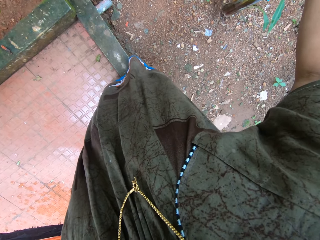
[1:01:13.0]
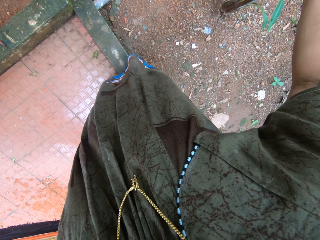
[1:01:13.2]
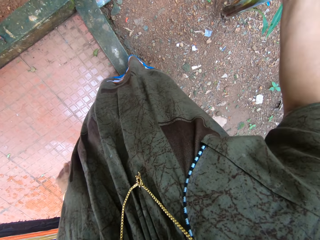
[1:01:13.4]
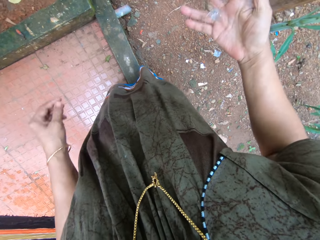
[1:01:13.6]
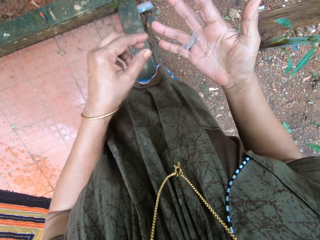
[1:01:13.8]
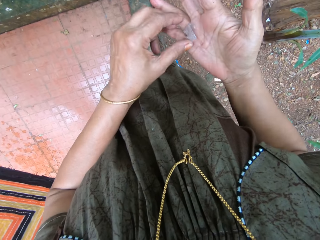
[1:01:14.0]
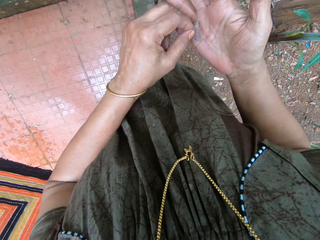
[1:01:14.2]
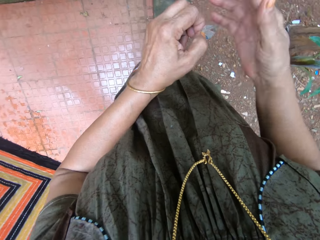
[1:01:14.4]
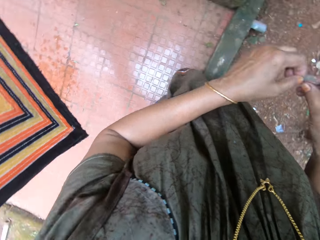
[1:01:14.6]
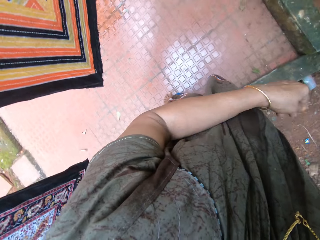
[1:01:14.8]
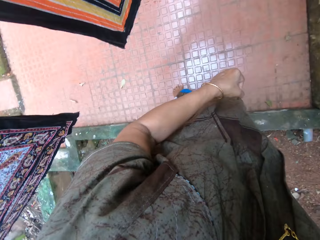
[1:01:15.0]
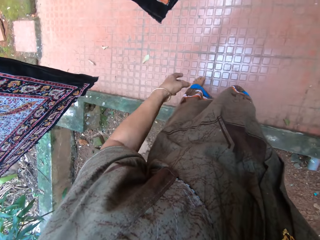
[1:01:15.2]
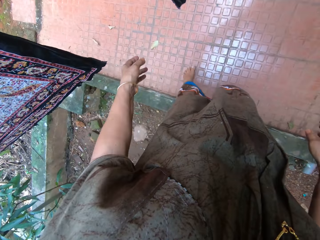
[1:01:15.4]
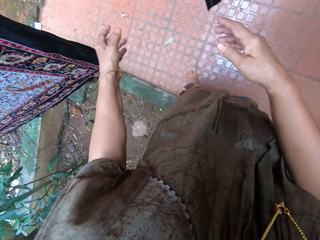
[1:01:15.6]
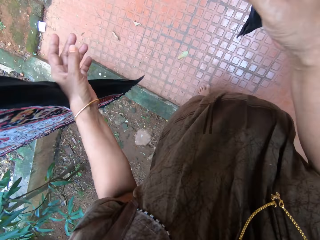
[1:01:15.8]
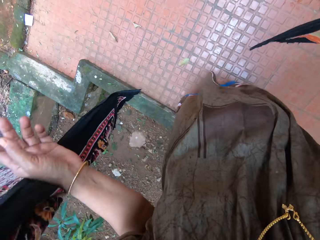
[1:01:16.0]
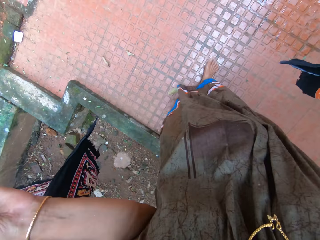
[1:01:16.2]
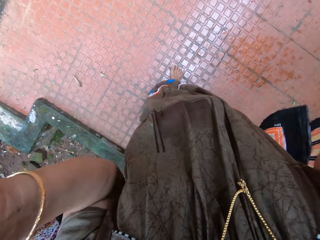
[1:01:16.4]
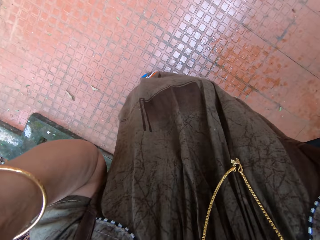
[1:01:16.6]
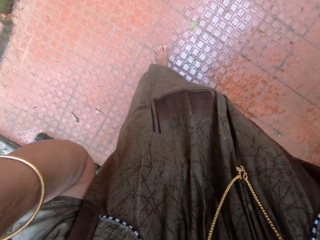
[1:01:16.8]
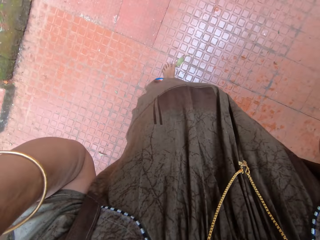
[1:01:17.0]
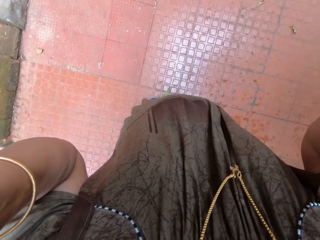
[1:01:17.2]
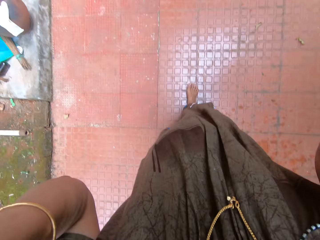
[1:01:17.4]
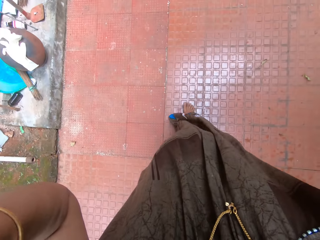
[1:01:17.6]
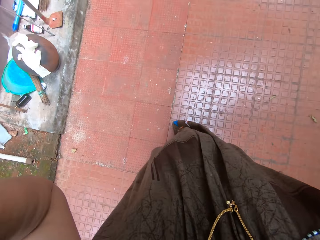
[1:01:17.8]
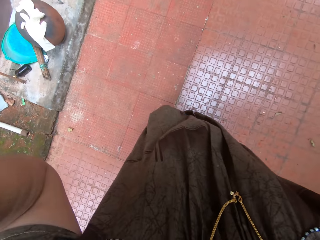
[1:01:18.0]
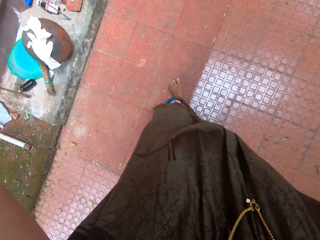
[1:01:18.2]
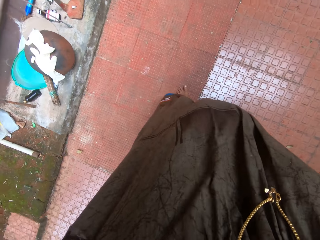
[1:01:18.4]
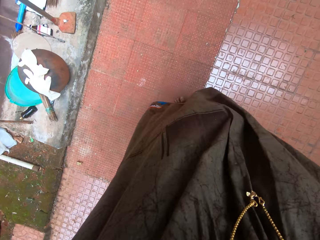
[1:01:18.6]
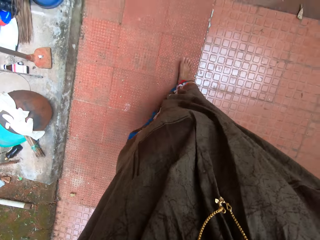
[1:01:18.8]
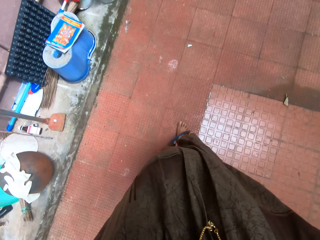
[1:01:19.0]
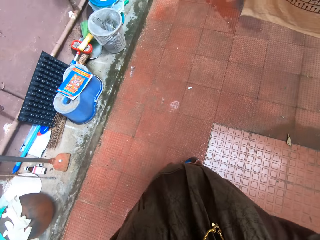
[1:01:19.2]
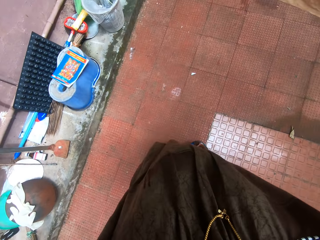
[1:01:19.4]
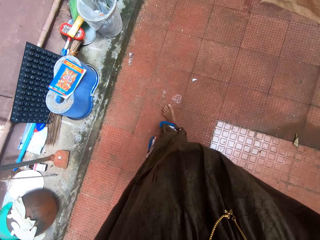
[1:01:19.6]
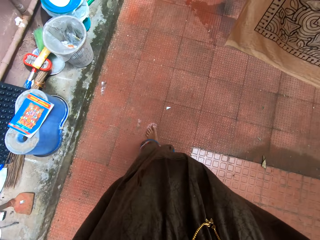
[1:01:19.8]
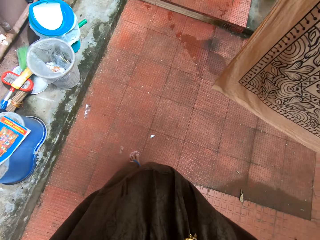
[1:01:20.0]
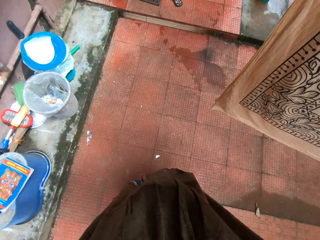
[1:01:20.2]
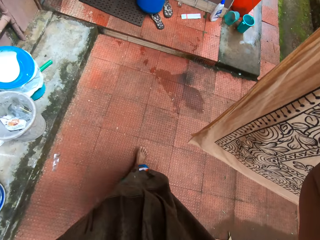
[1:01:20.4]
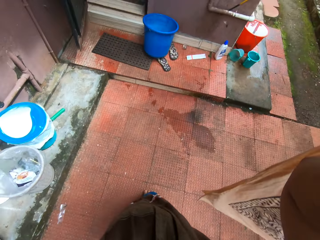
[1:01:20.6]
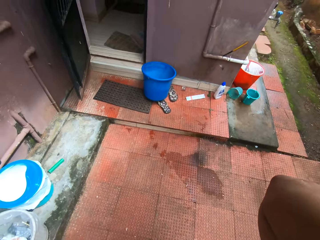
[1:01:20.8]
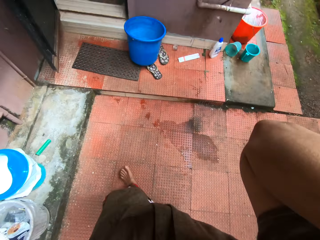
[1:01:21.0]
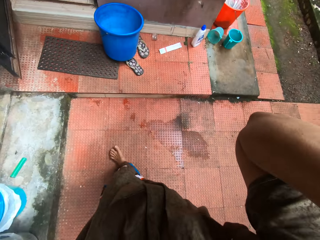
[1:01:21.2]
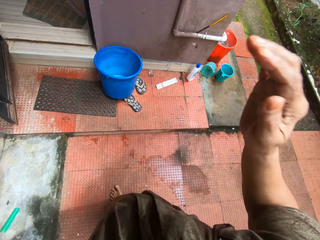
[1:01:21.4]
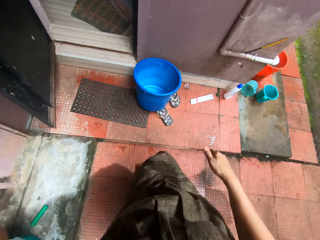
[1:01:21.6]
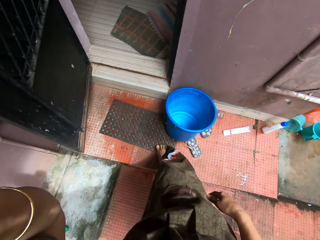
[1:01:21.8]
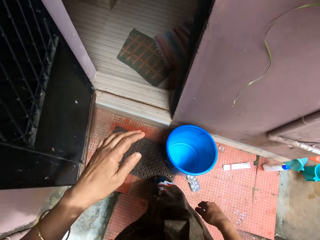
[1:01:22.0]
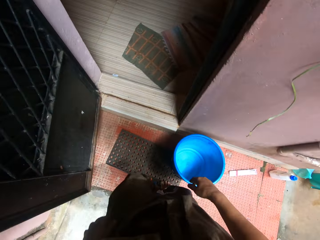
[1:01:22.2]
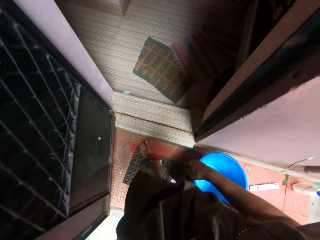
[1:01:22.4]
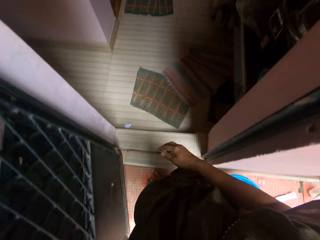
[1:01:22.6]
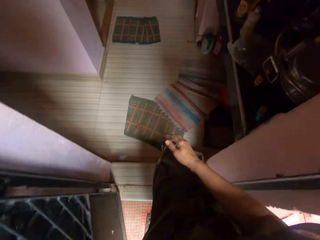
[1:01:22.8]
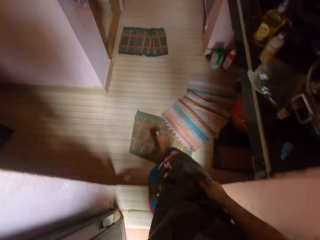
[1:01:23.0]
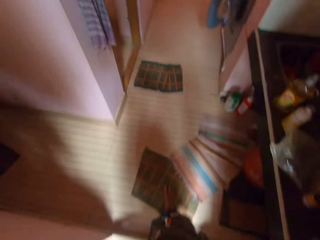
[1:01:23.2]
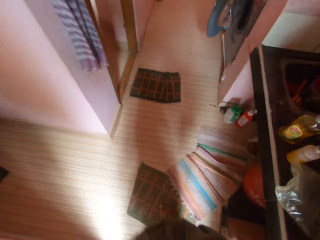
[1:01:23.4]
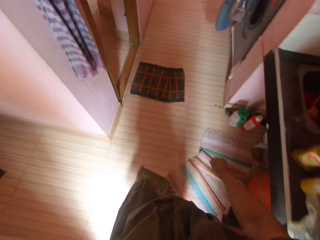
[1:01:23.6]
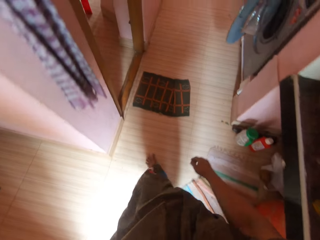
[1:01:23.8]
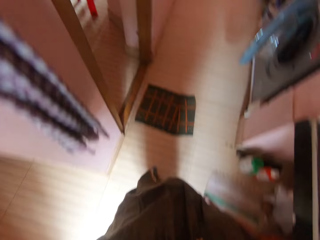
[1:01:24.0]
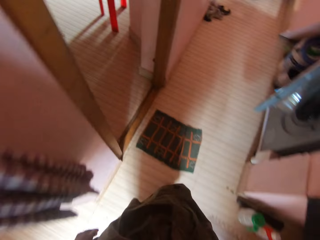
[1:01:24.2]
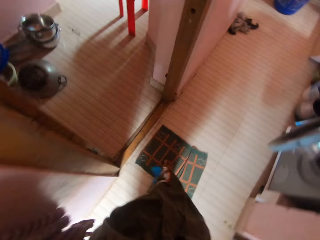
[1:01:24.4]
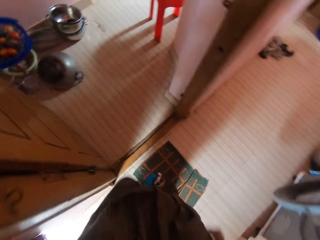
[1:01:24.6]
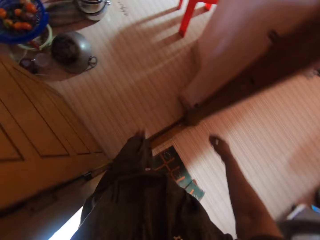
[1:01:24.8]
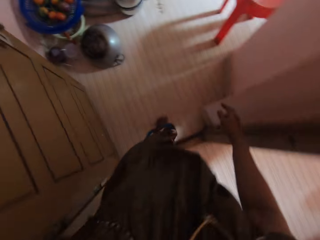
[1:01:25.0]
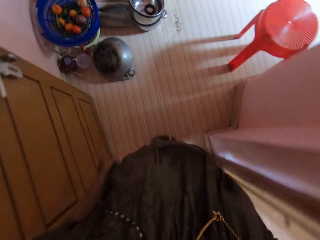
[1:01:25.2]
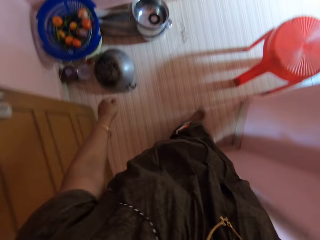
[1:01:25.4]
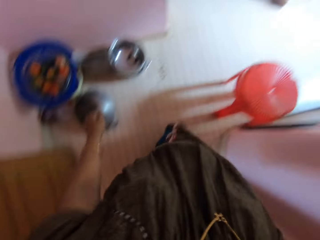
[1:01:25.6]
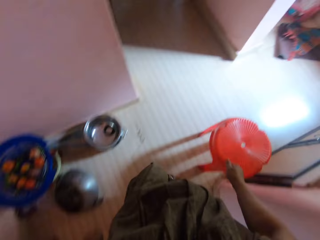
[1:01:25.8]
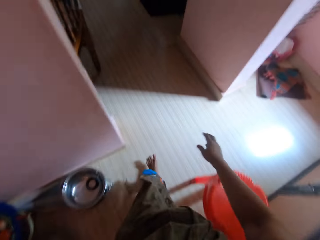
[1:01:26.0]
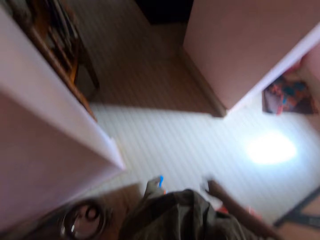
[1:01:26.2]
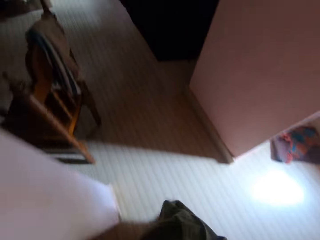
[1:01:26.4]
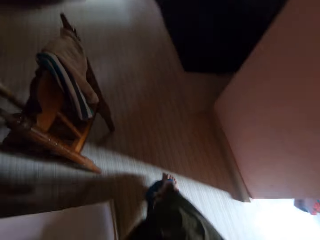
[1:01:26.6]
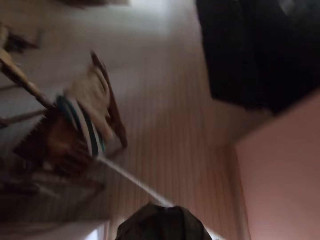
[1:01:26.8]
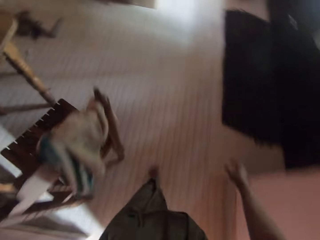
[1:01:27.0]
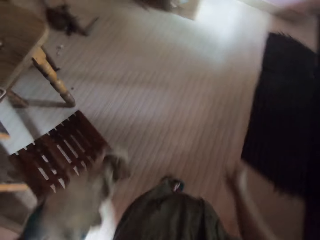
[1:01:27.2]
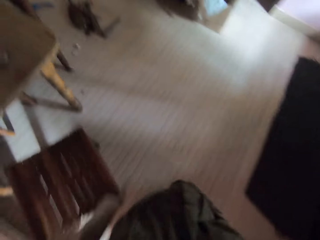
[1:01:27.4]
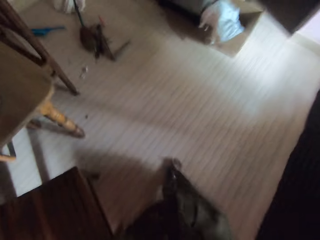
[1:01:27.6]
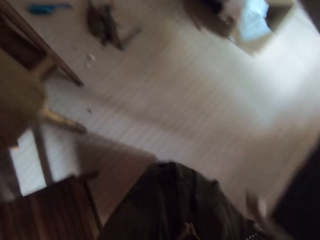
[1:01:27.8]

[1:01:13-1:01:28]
The camera wearer removes a piece of dirt or paper stuck in her right hand with her left hand. She holds the paper with her right hand. She uses both hands to shift two pieces of clothing on the line. She walks around the backyard. She walks through the door. She walks around the house.

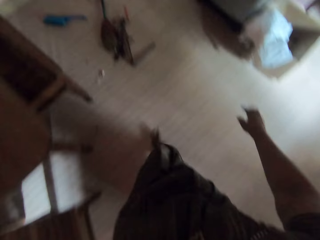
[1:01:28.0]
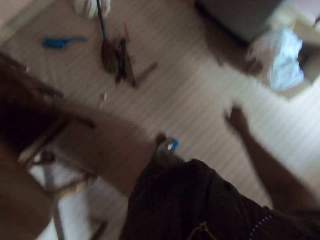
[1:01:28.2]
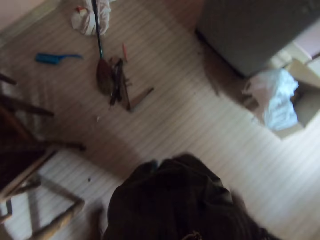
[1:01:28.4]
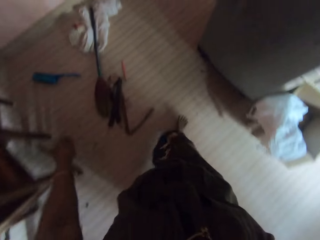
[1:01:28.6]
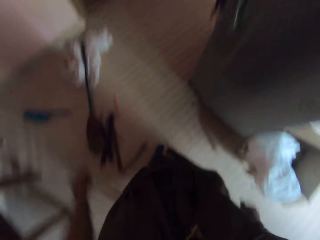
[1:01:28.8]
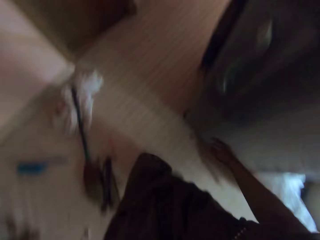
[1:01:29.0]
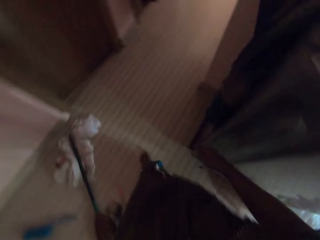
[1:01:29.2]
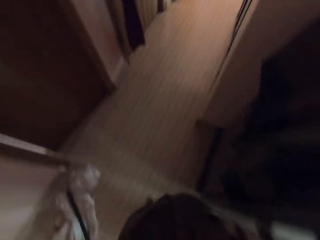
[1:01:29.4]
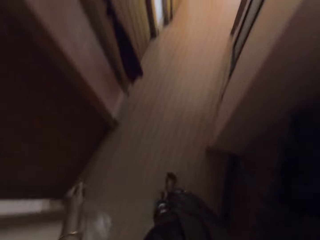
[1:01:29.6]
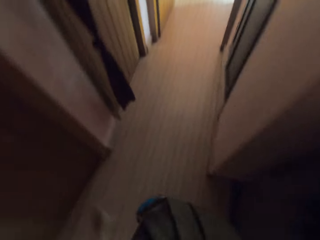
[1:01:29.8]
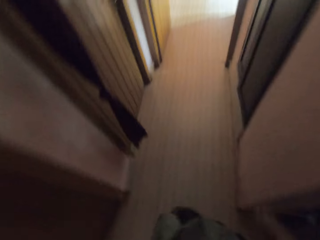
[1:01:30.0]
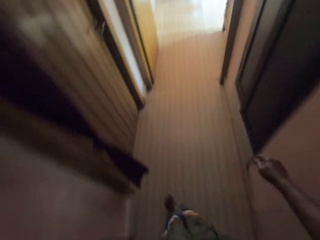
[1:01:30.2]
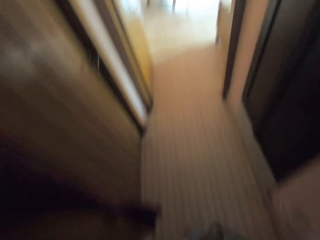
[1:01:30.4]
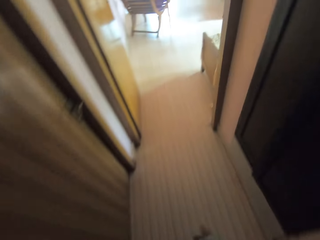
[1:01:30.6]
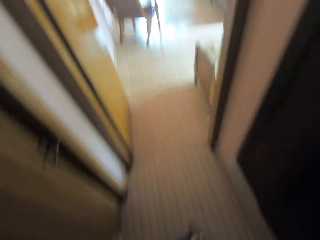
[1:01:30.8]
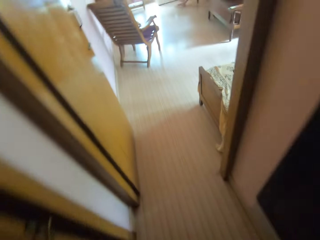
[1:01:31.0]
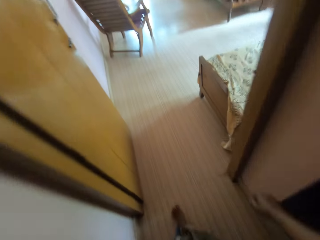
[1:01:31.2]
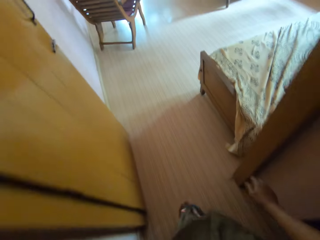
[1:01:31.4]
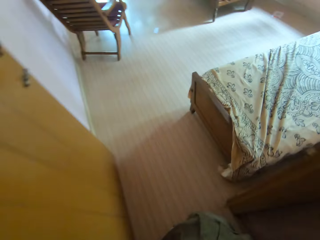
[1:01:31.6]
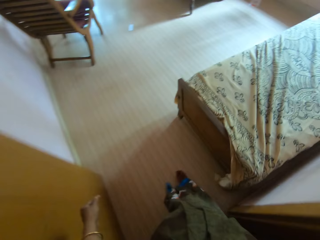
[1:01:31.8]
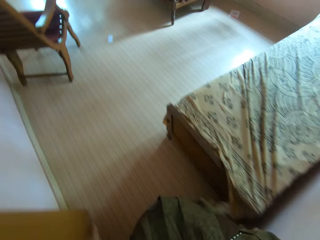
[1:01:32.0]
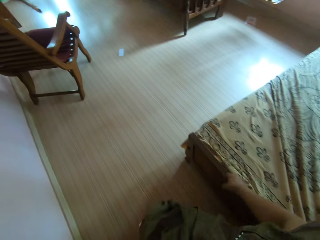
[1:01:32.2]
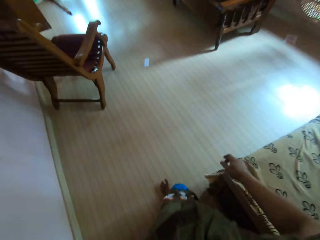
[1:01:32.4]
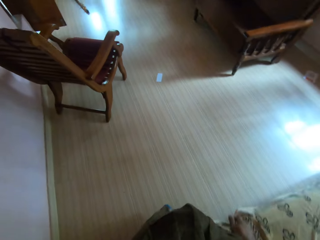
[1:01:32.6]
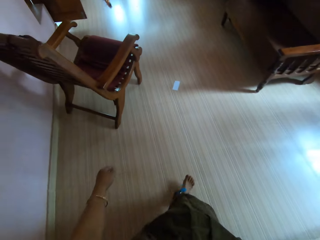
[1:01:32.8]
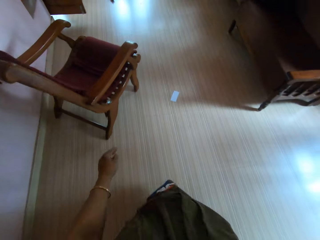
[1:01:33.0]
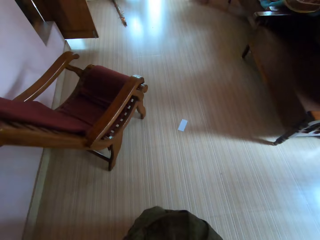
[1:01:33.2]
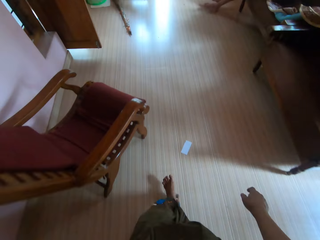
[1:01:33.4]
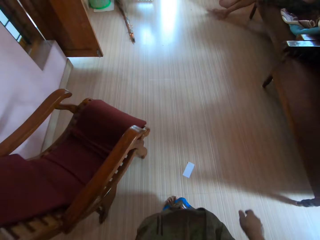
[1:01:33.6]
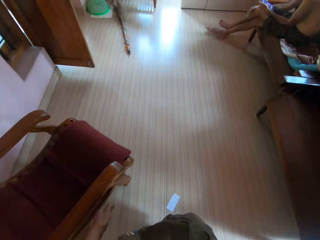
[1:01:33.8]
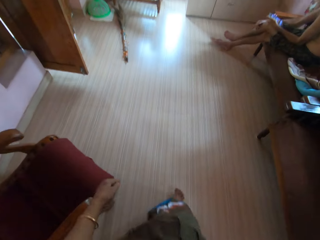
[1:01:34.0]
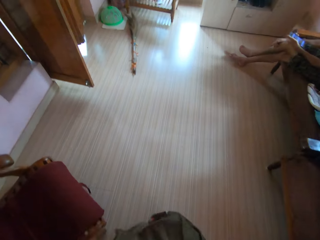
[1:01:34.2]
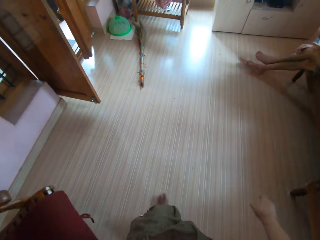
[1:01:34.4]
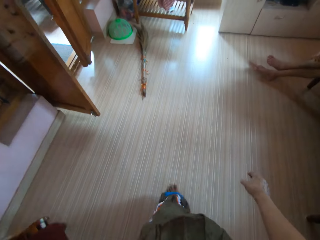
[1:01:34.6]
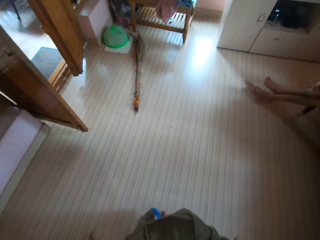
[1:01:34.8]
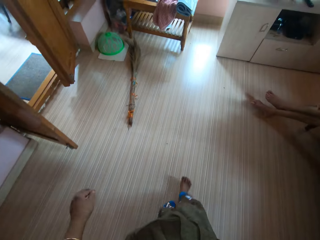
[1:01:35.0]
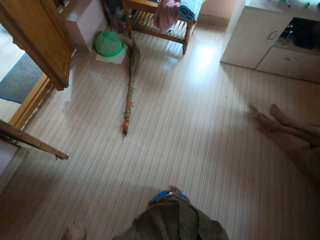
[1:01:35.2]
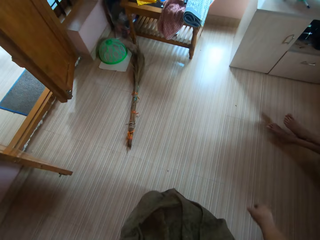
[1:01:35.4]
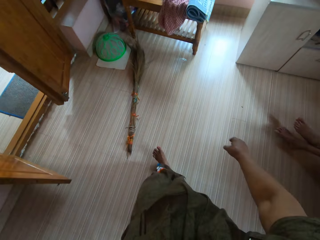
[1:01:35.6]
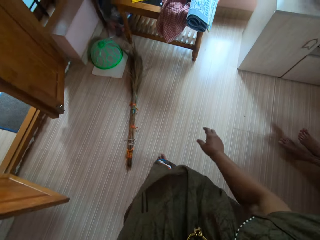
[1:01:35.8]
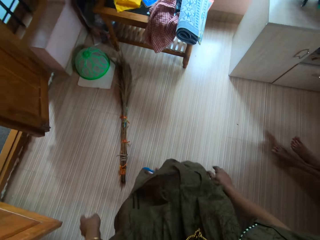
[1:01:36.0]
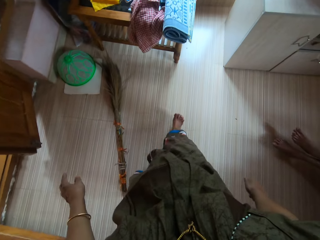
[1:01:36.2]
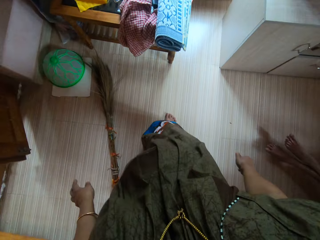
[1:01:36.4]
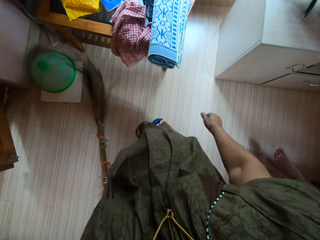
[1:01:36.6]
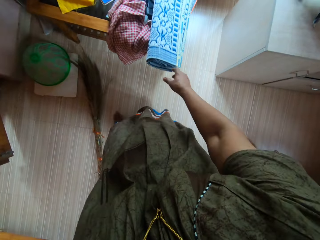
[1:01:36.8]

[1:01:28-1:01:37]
A woman sits in the room.
